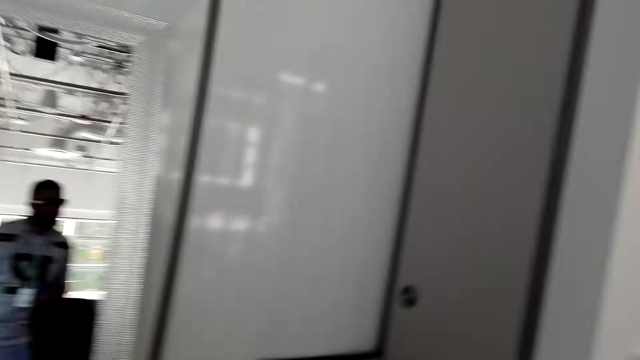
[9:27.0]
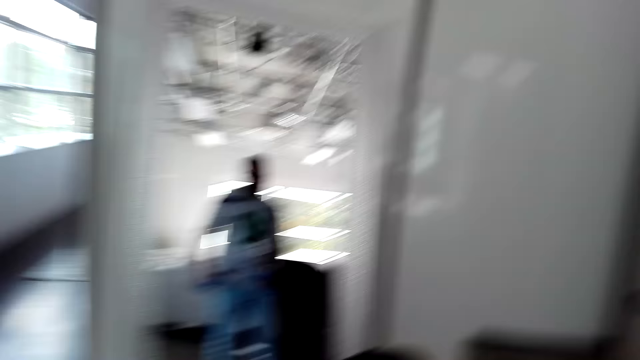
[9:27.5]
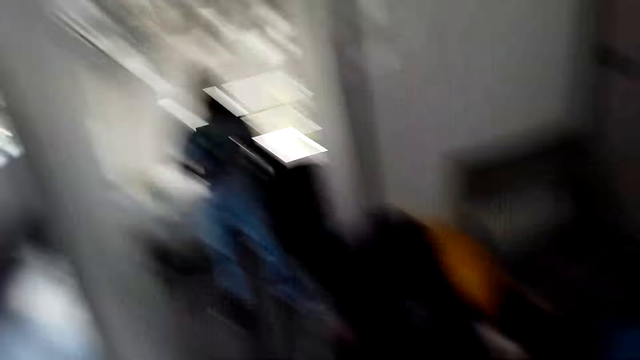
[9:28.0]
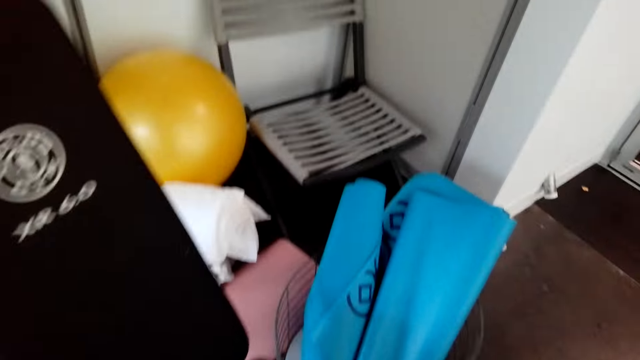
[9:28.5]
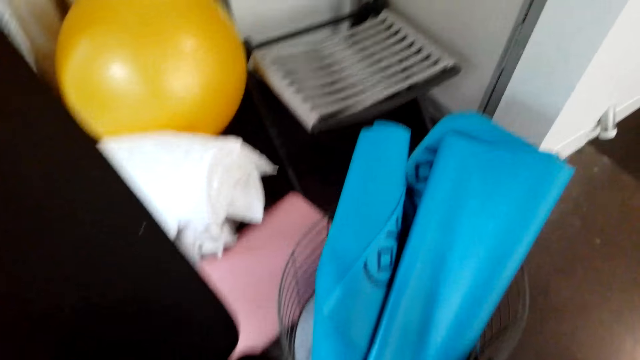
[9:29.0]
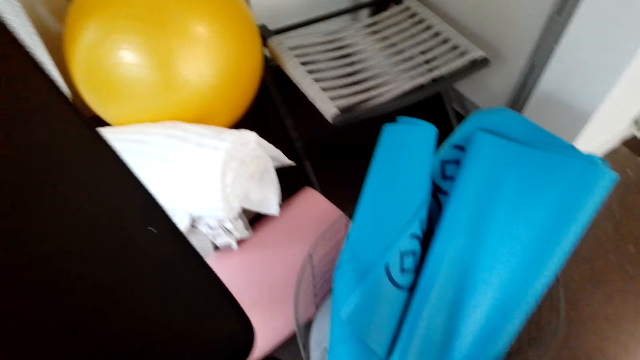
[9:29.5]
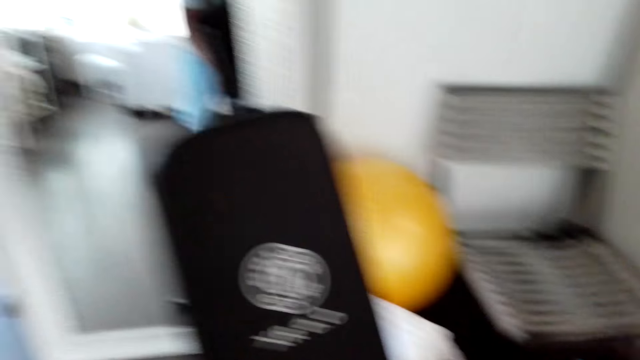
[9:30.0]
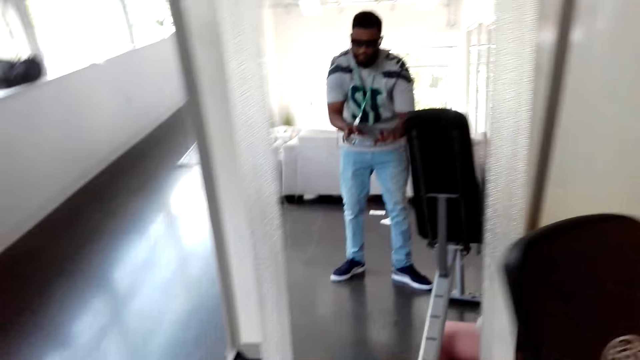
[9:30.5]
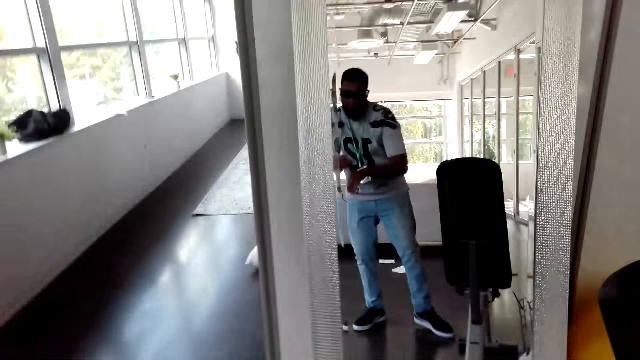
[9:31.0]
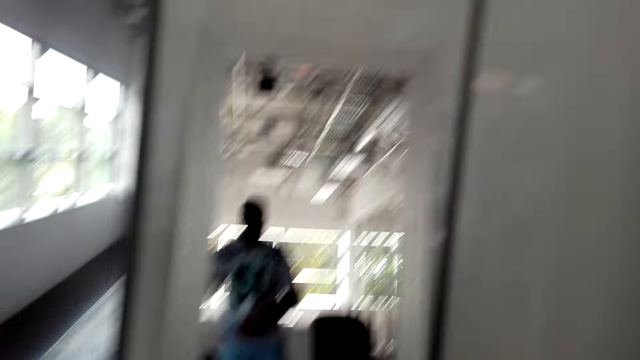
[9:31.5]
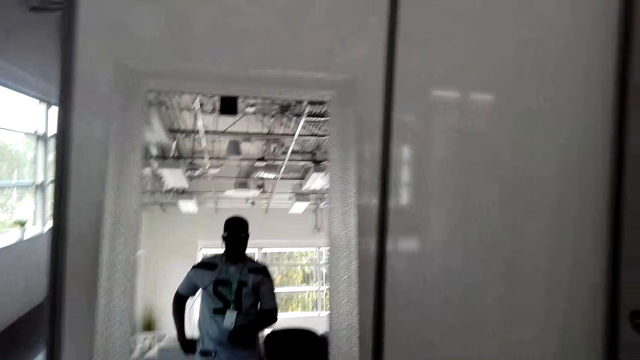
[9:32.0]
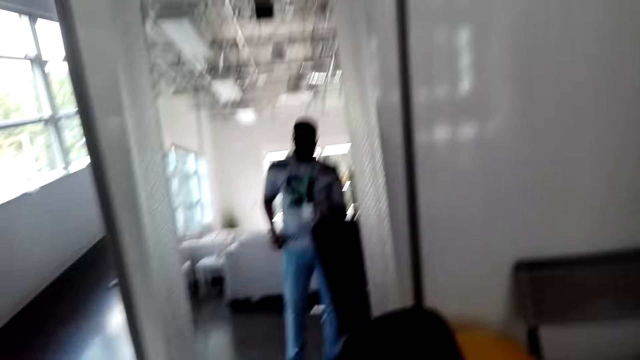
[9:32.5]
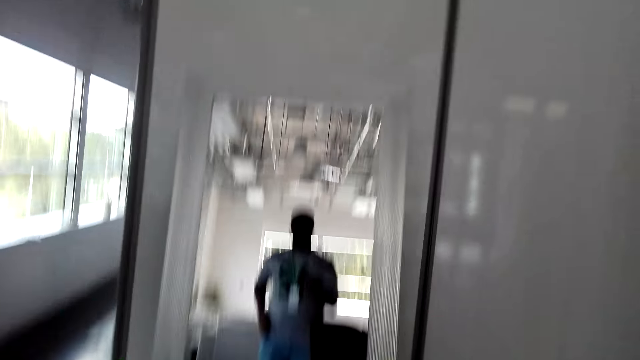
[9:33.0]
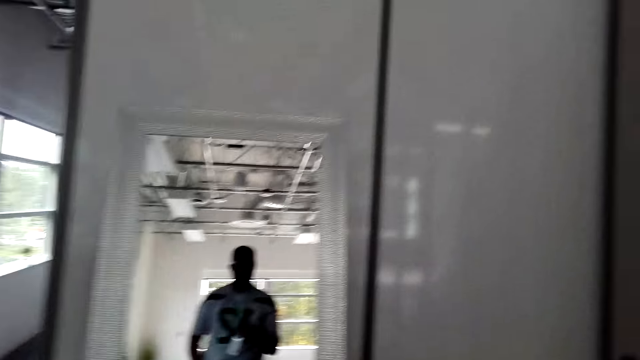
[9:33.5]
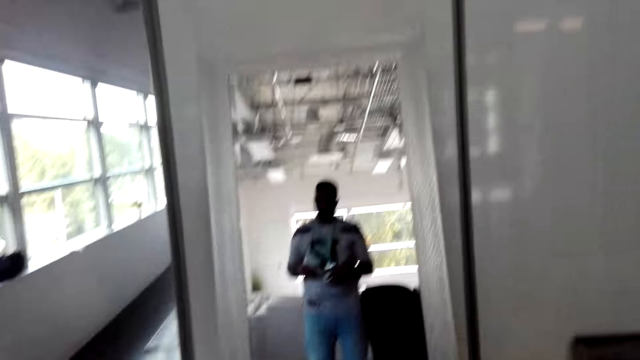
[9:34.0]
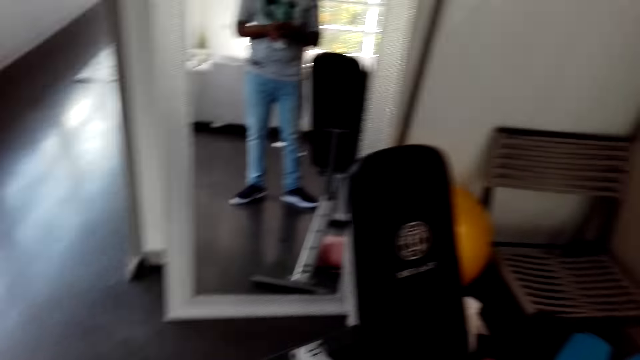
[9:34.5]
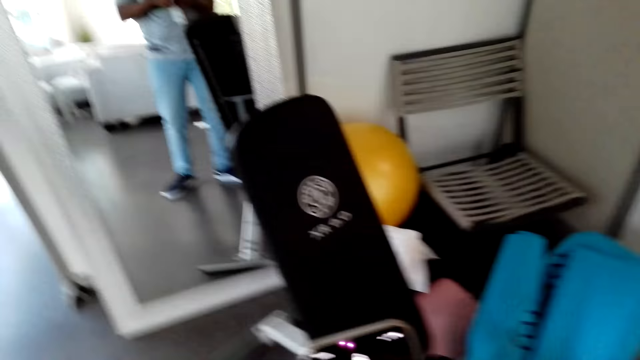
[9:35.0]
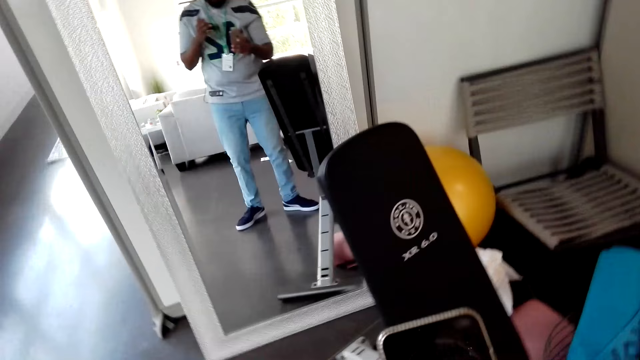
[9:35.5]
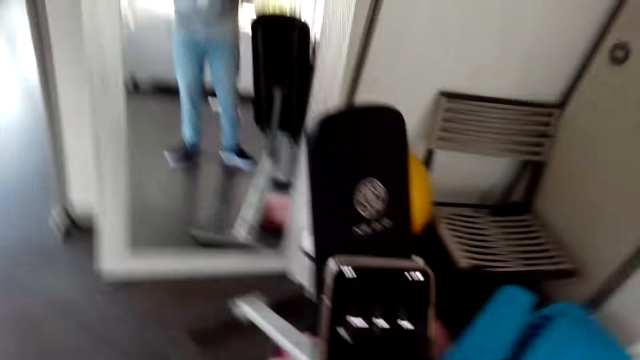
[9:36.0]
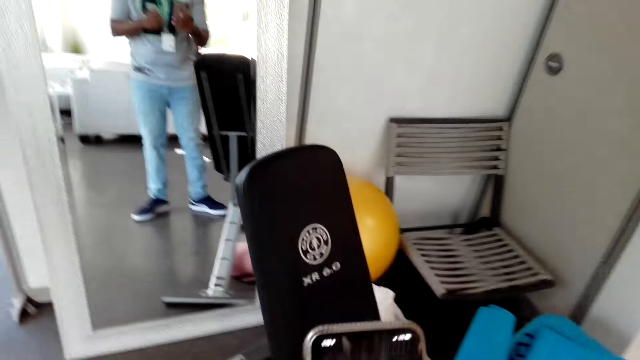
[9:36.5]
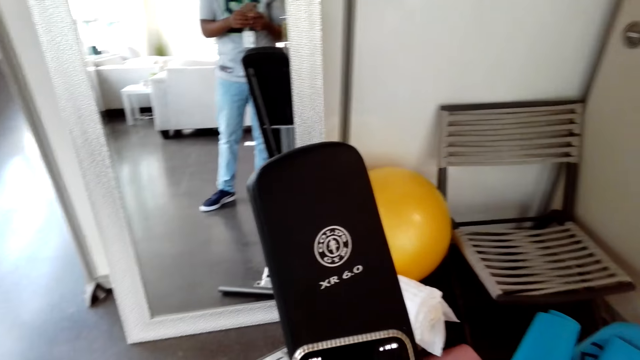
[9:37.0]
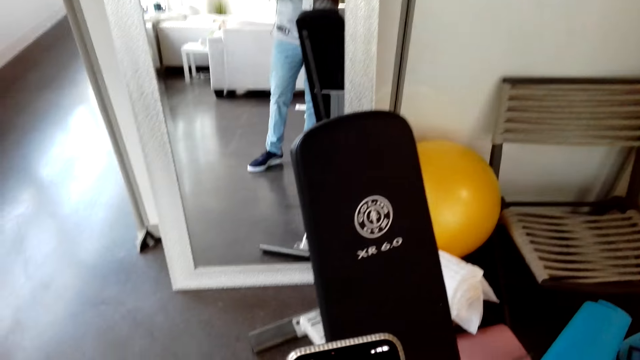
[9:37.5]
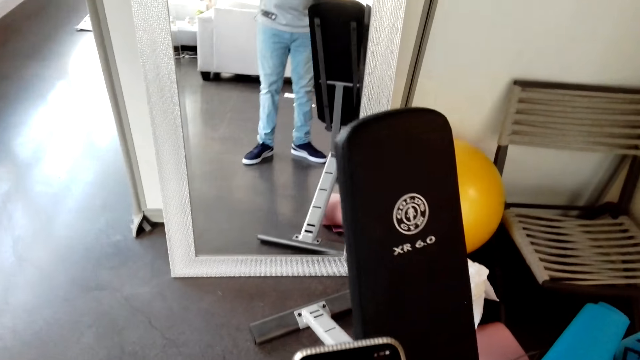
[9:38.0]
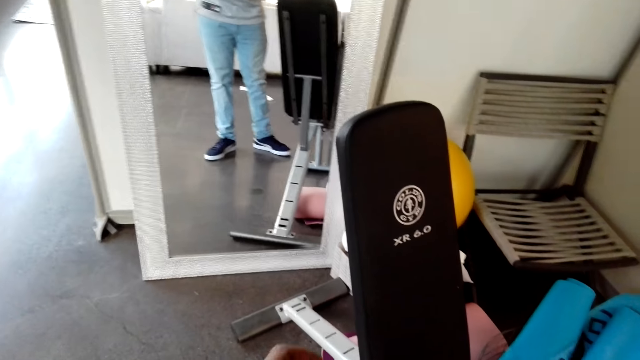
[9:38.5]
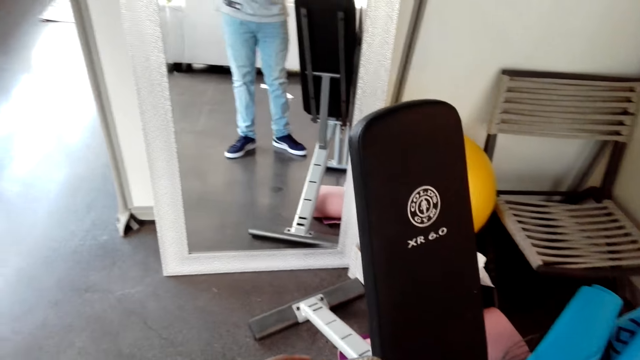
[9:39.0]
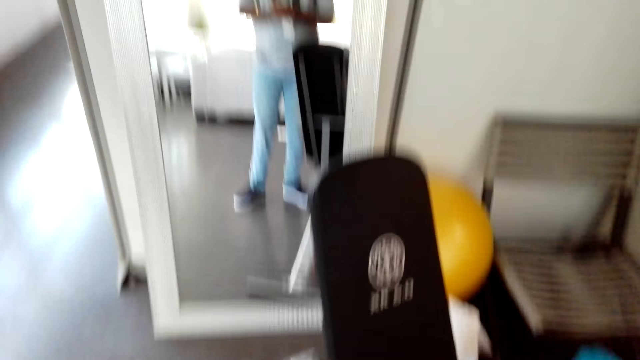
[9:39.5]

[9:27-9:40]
The camera wearer looks down at the sport equipment. He puts the weights aside. He looks at the mirror. He holds the phone and uses his phone.

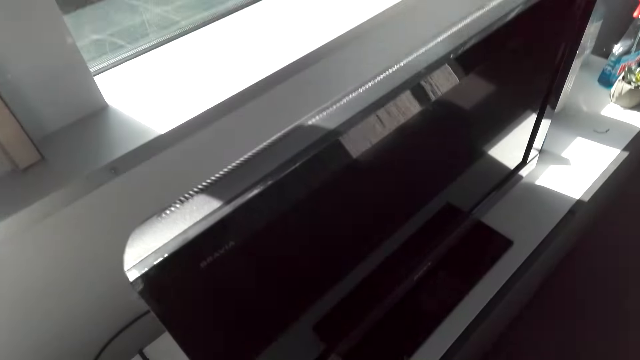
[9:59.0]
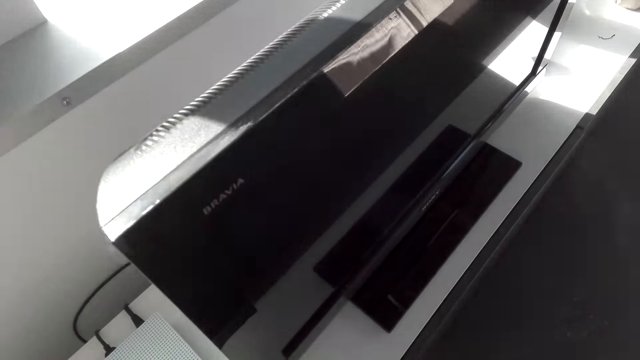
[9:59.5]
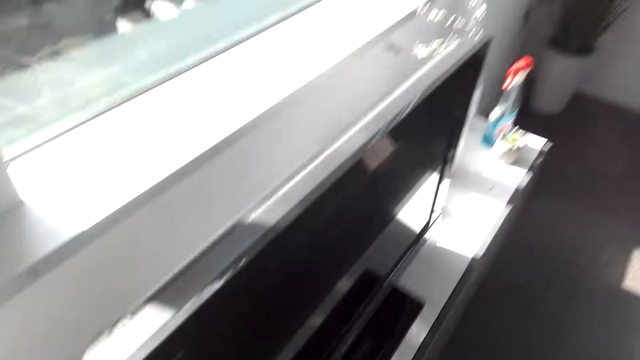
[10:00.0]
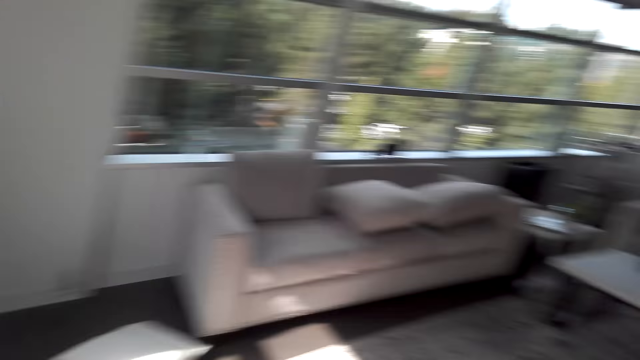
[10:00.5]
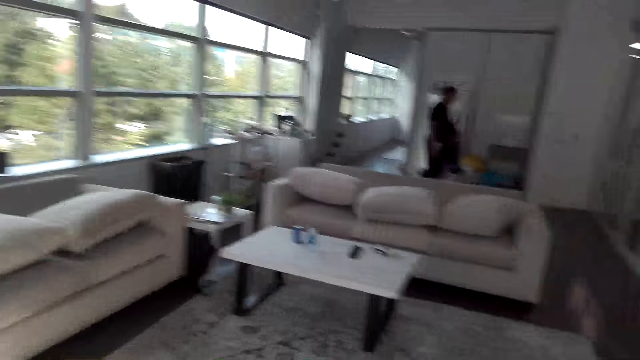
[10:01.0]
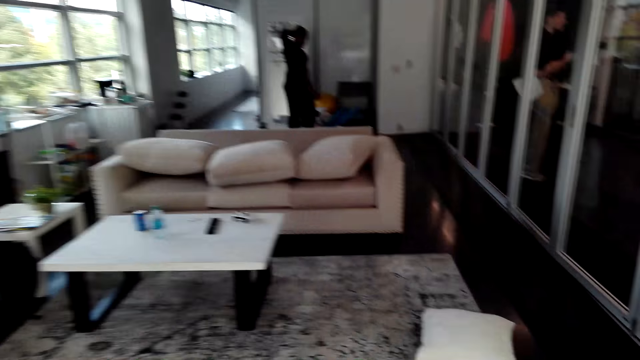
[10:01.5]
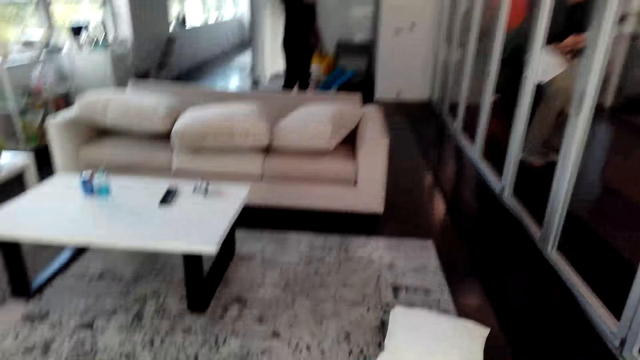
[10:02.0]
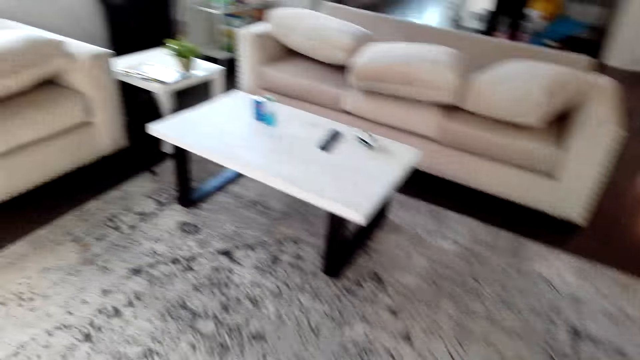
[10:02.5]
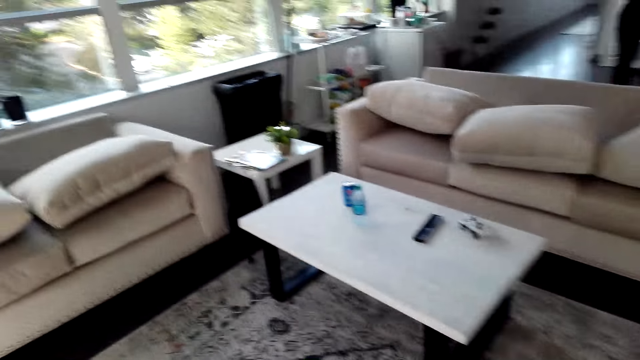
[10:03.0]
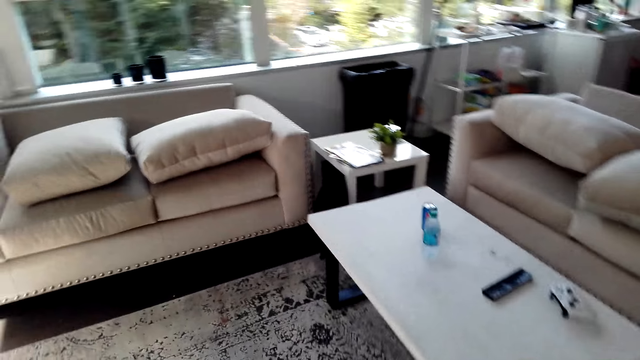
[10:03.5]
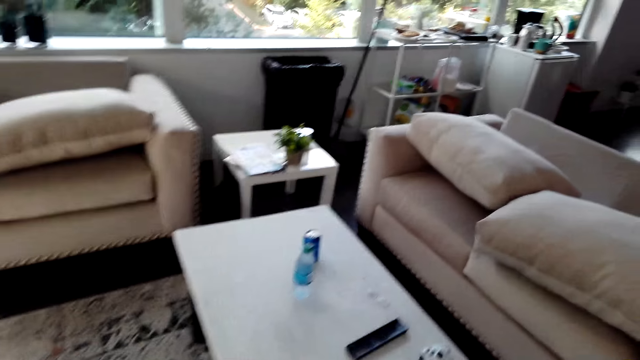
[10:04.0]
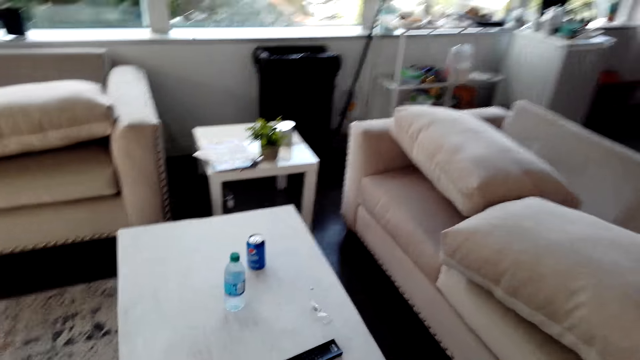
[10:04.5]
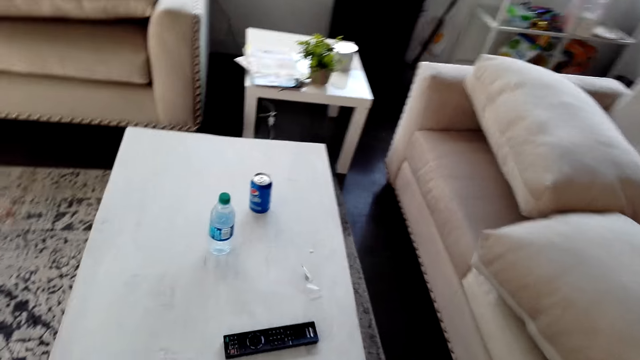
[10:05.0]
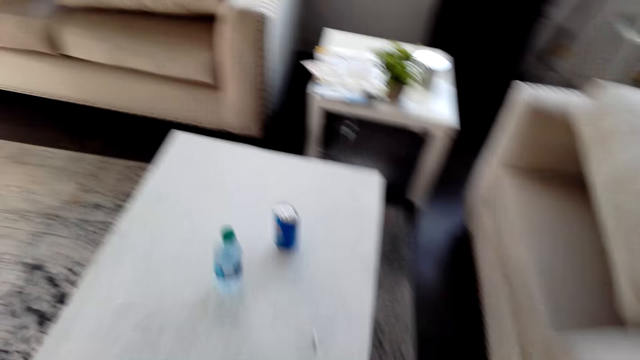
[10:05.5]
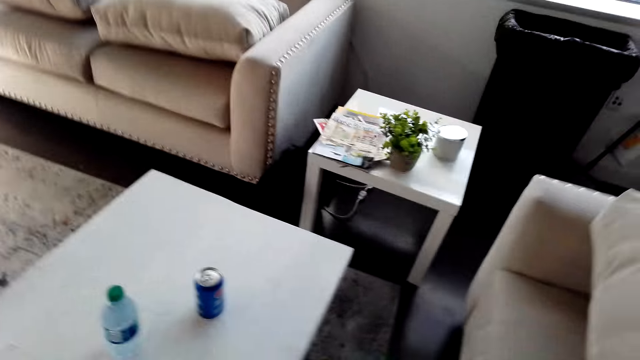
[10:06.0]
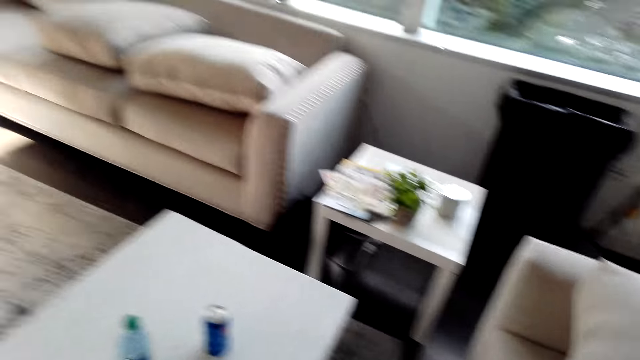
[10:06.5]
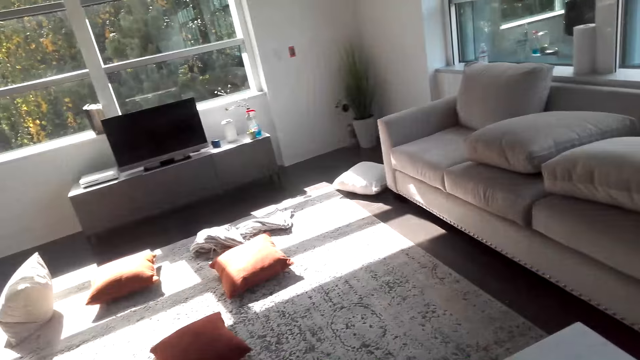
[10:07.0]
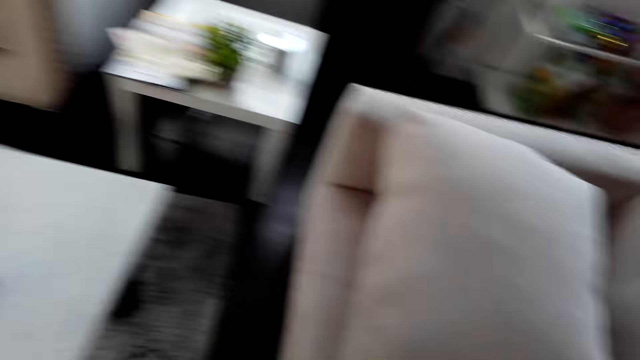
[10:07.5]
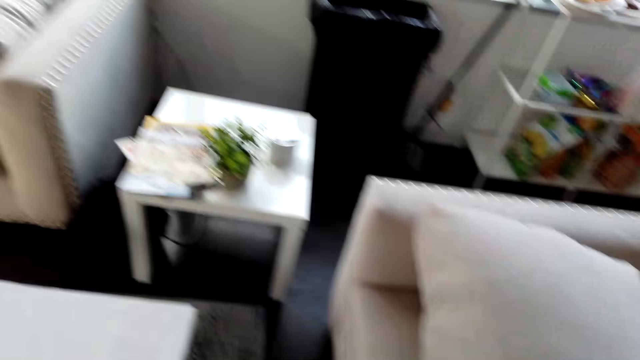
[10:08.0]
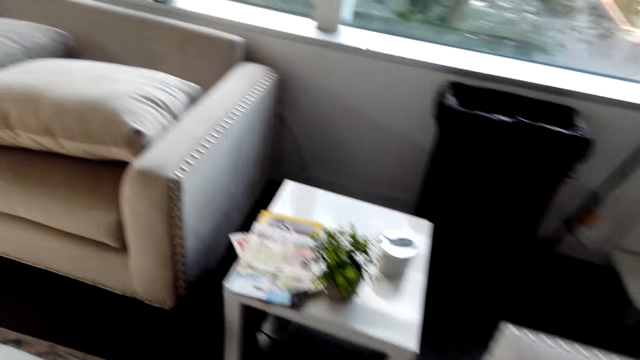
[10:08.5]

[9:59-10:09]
The camera wearer walks towards the couch.
